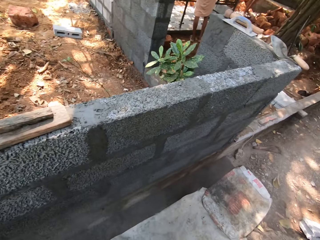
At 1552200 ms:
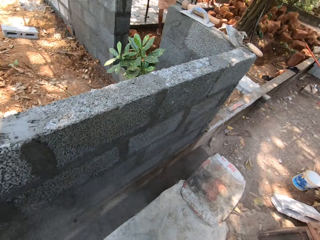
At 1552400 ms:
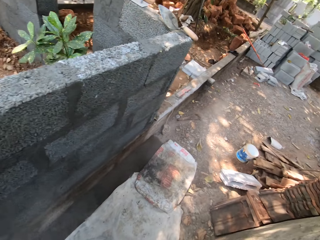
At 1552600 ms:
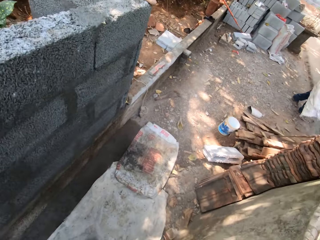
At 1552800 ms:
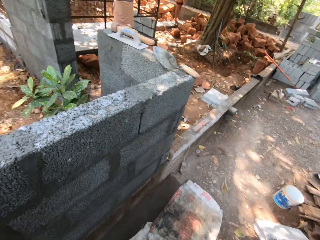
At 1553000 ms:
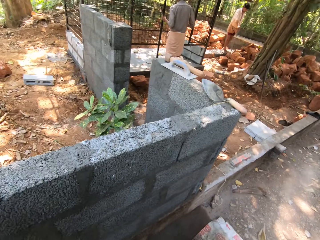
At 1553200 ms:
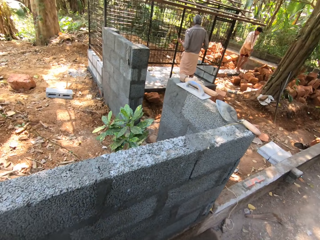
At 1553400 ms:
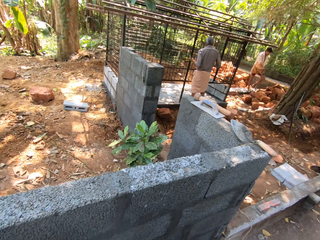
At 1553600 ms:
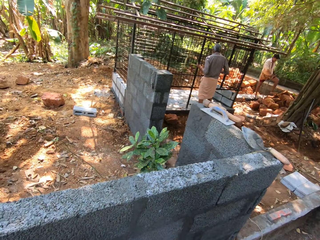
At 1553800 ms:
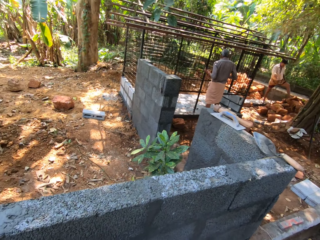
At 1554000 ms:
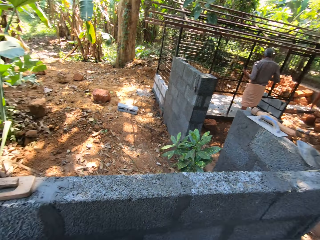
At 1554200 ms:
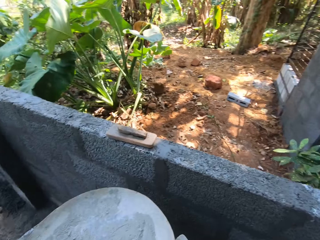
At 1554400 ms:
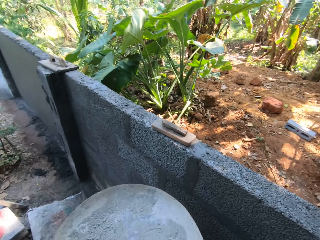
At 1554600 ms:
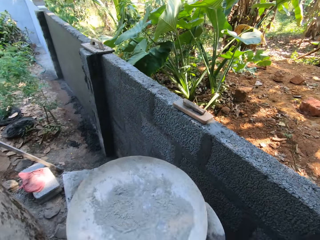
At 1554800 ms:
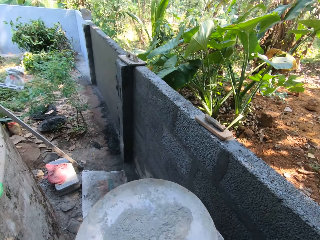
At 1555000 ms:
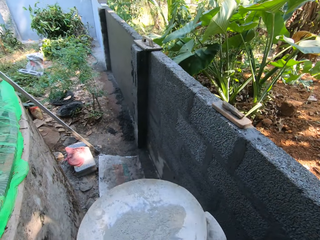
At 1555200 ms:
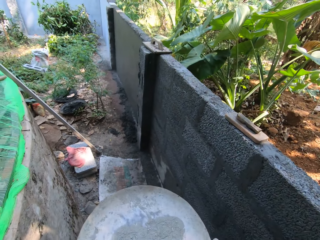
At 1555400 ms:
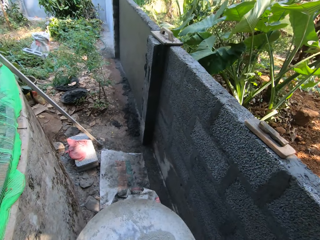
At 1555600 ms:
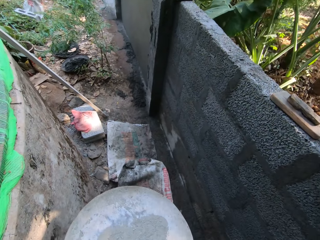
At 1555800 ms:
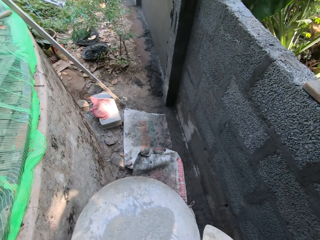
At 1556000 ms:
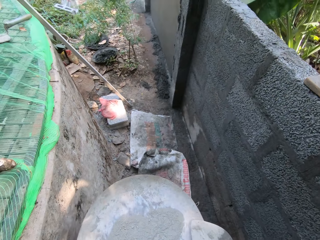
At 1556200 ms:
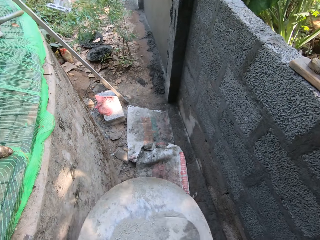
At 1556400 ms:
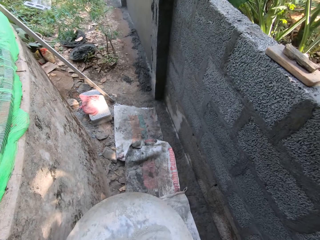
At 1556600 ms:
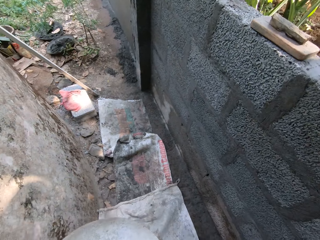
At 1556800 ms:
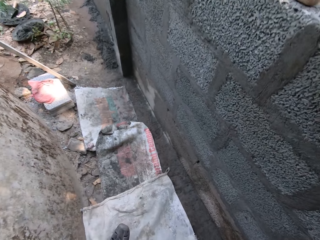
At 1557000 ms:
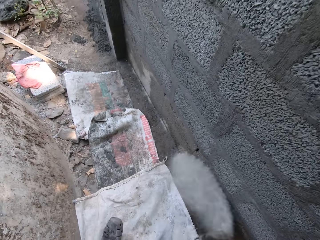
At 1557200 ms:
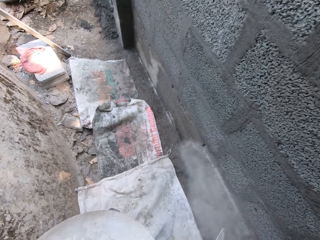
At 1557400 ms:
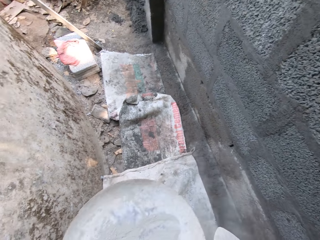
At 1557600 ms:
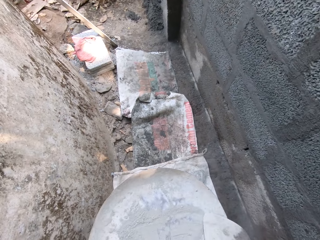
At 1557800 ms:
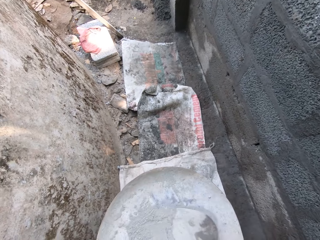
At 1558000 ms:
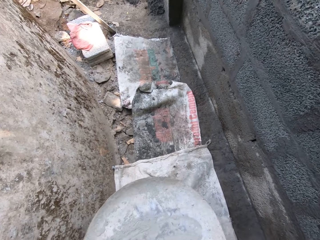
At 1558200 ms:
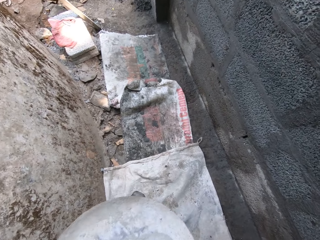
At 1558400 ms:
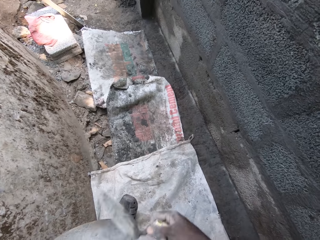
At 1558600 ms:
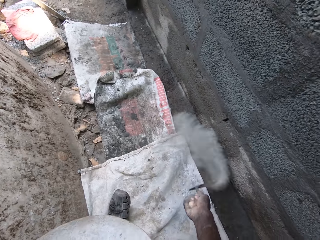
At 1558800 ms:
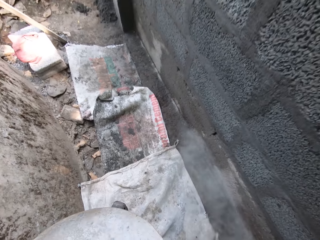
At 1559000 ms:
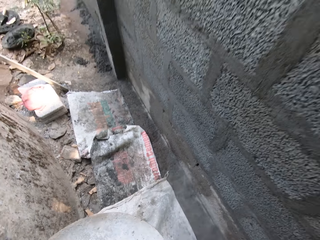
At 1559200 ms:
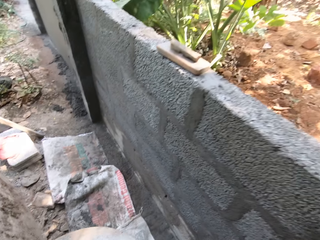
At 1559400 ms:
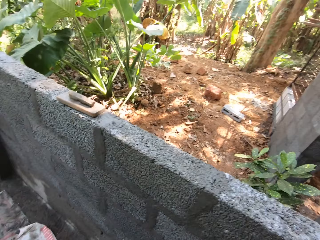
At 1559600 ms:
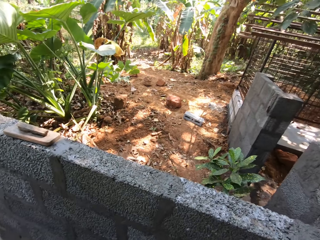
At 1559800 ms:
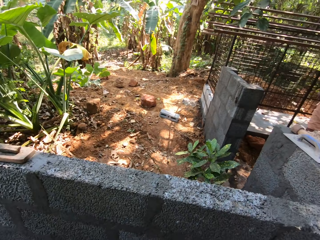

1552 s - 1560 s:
The camera wearer looks around. A man scrapes the cage with the knife in his right hand. The camera wearer packs some cement from the pan with the trowel in his right hand. He pours the cement on the wall with the trowel in his right hand. He packs some cement from the pan with the trowel in his right hand. He pours the cement on the wall with the trowel in his right hand.

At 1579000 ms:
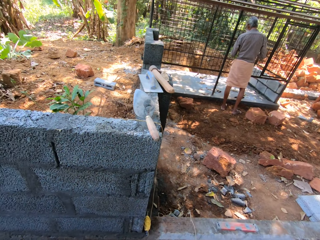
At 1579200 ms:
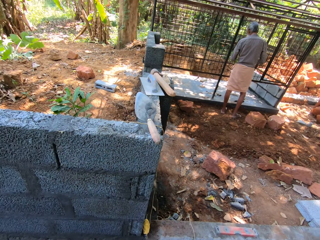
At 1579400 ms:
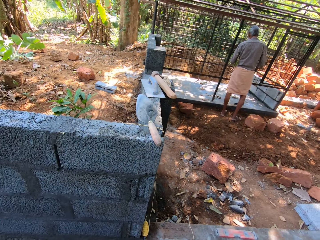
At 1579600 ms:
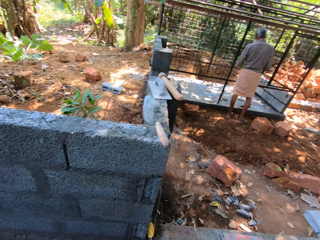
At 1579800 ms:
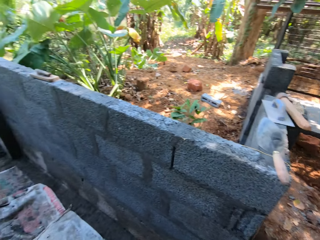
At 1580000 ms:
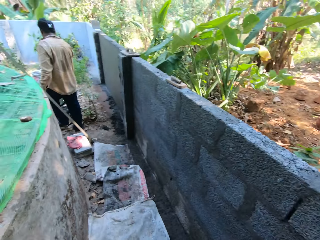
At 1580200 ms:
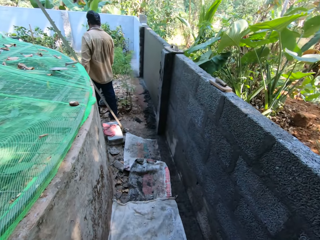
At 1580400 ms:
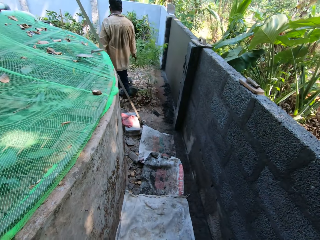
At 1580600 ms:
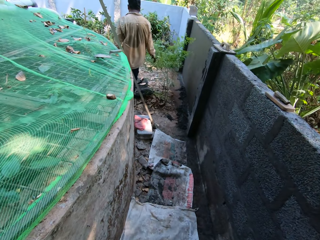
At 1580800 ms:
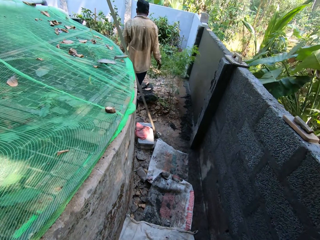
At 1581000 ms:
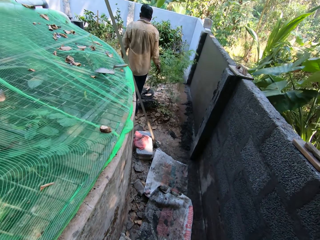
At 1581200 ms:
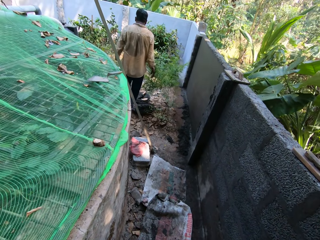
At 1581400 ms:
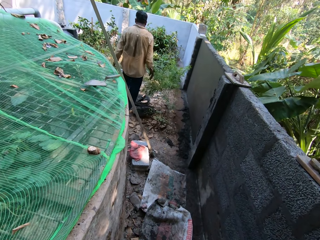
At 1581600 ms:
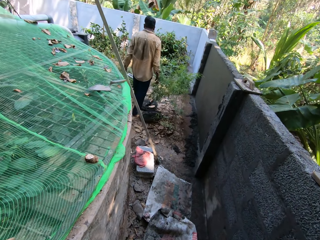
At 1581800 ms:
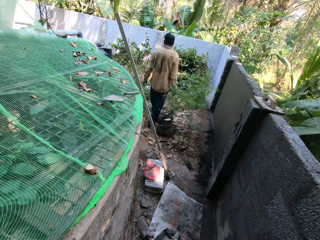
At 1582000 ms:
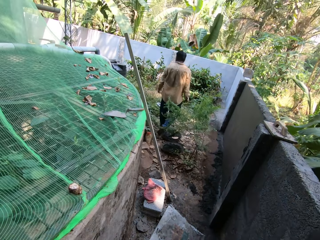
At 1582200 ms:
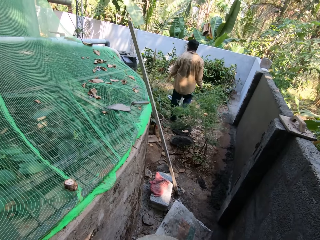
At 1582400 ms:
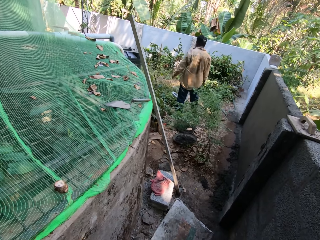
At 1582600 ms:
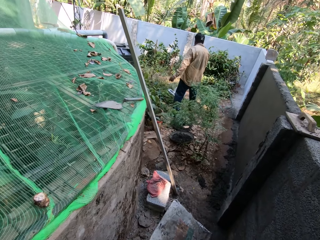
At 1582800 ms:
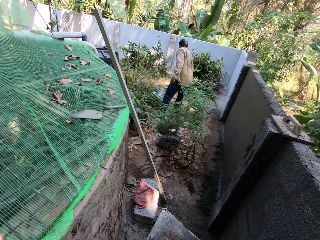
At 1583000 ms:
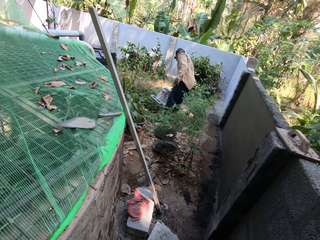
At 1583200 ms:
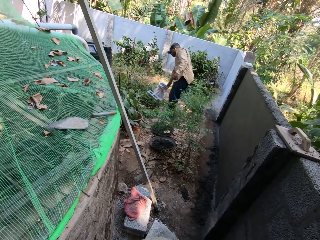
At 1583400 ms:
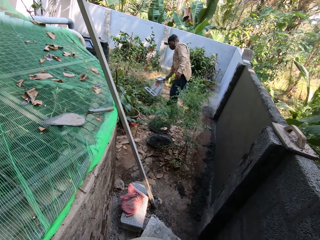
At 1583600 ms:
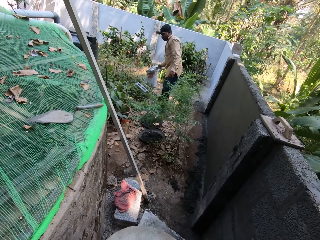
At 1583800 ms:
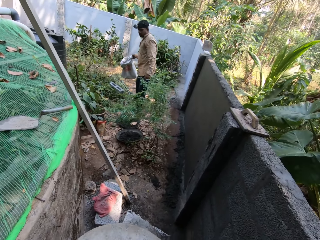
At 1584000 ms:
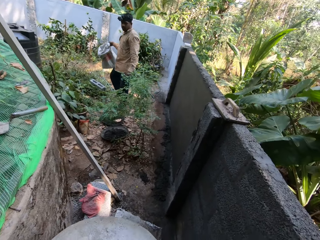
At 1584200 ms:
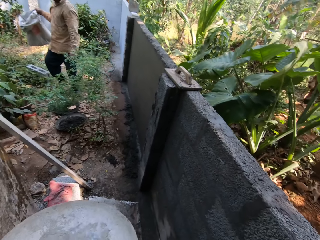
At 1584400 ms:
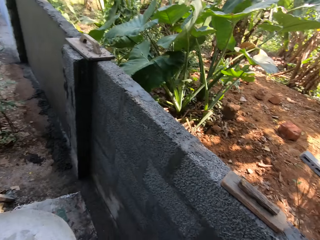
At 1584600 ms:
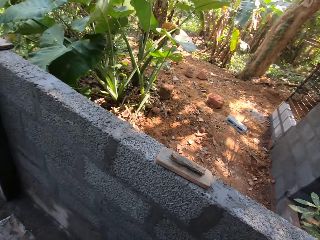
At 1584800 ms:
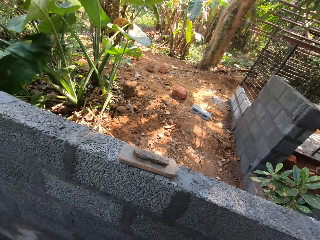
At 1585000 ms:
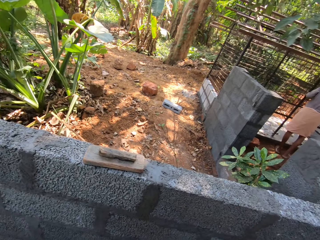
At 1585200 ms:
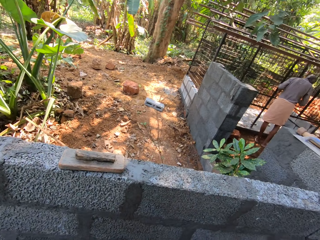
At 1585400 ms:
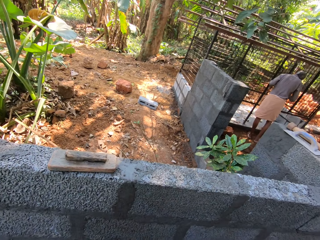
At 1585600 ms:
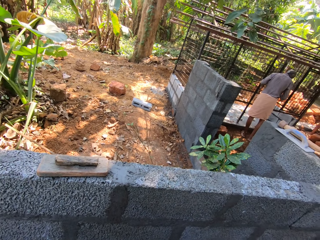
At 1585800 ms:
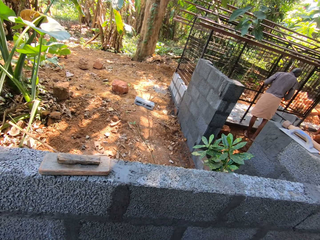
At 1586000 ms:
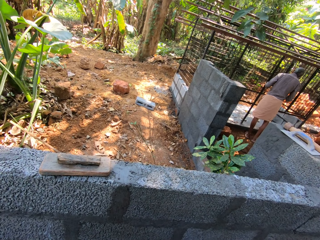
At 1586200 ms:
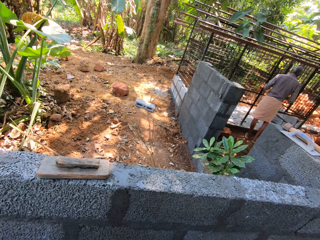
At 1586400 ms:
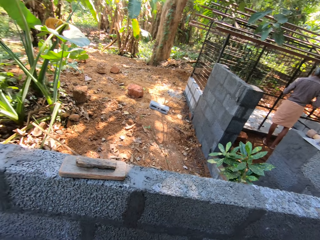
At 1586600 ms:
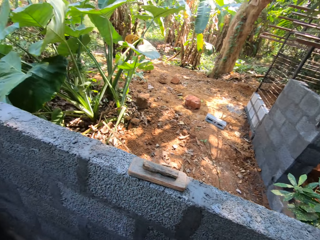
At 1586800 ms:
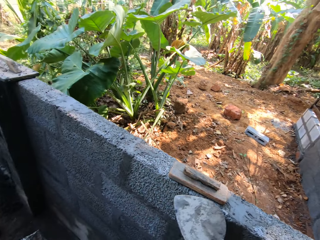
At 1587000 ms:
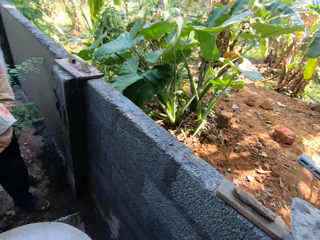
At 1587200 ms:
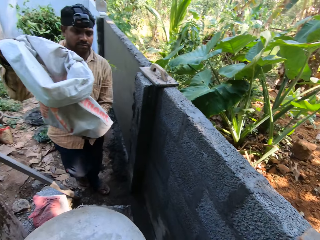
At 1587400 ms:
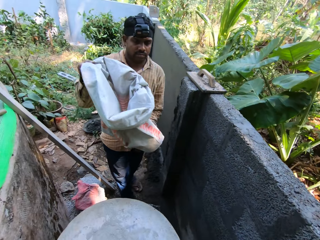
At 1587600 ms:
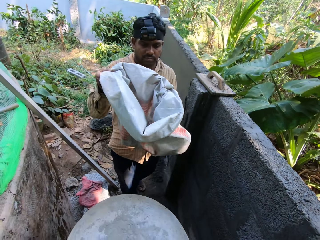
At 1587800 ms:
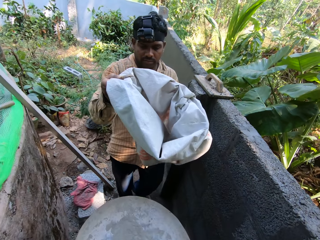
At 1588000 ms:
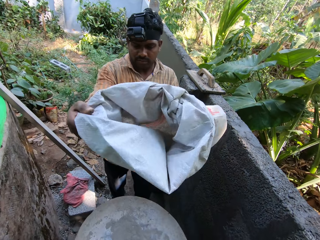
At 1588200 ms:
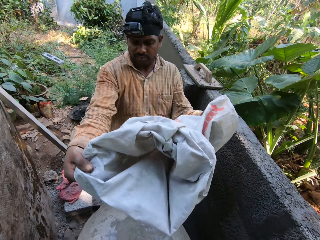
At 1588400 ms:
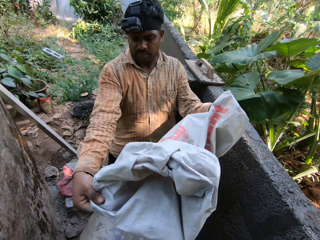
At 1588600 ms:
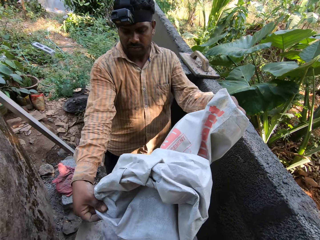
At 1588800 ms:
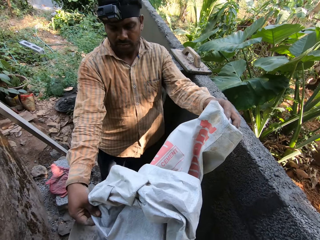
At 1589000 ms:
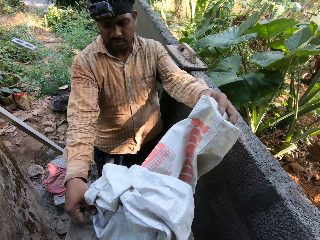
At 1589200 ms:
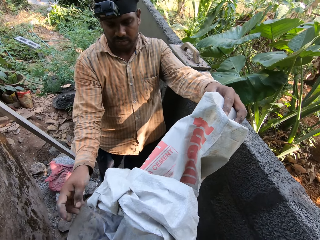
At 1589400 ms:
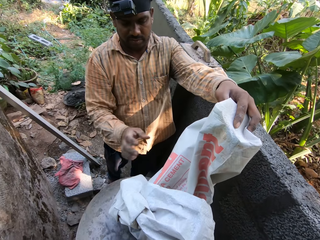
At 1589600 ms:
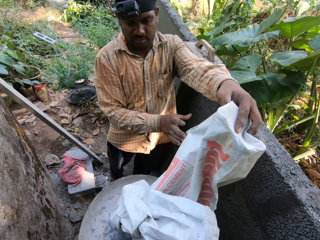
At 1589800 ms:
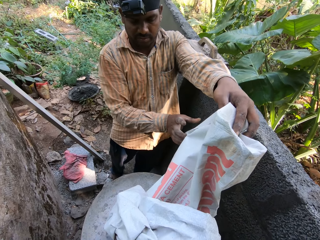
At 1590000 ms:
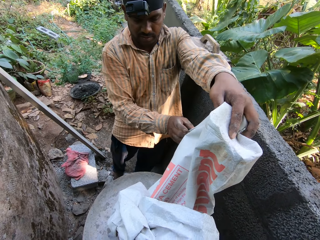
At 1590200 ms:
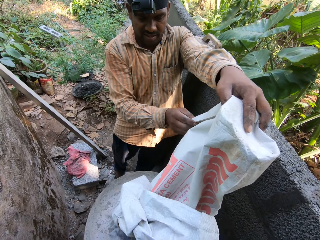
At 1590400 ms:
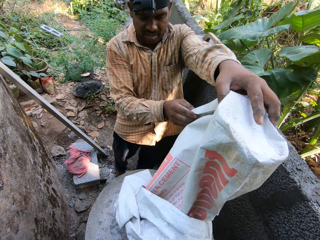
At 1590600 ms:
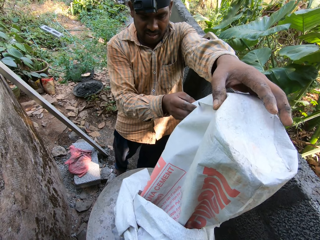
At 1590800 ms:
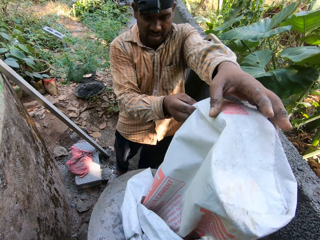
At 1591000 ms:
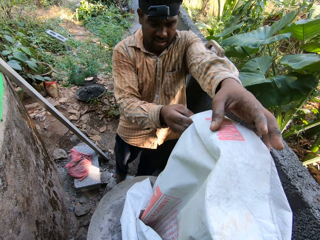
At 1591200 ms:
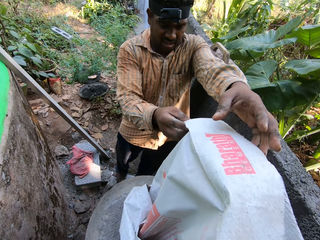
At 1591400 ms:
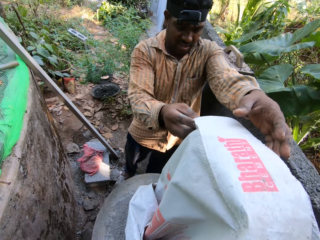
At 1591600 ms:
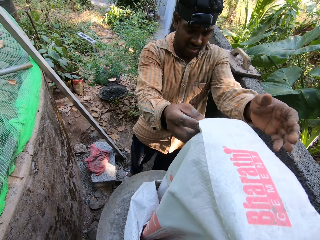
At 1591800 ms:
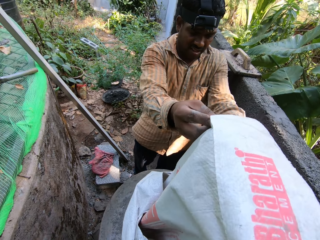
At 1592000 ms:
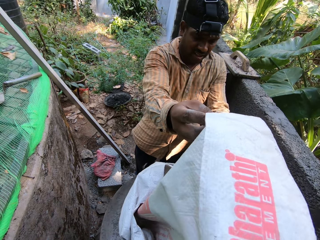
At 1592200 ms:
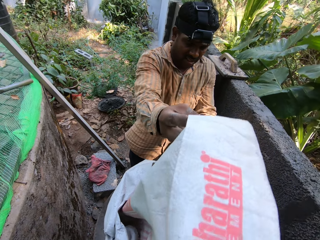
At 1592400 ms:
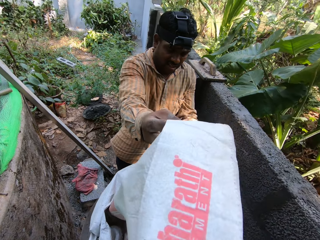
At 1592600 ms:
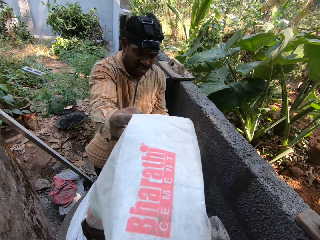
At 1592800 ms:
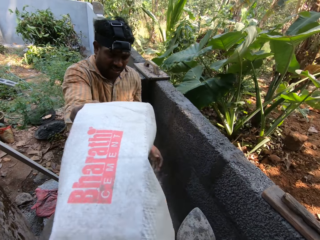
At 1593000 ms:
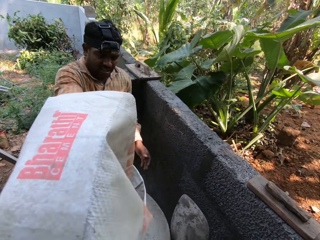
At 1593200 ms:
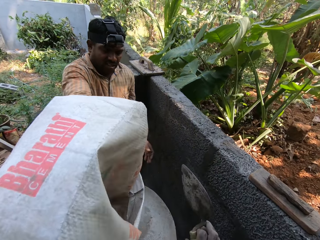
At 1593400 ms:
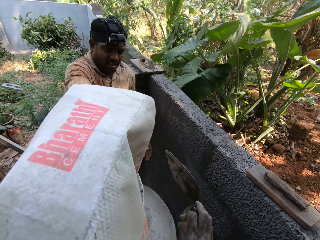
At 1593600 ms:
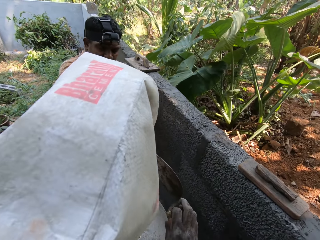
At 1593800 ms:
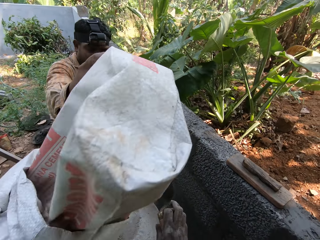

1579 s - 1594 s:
A man touches the weed with his right hand. The camera wearer steps forward. The man picks up a sack of cement from the ground with his right hand. The camera wearer looks around. The man pours the cement from the sack into the pan with both hands.
